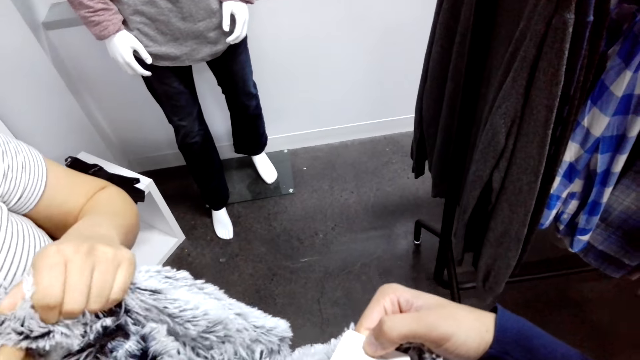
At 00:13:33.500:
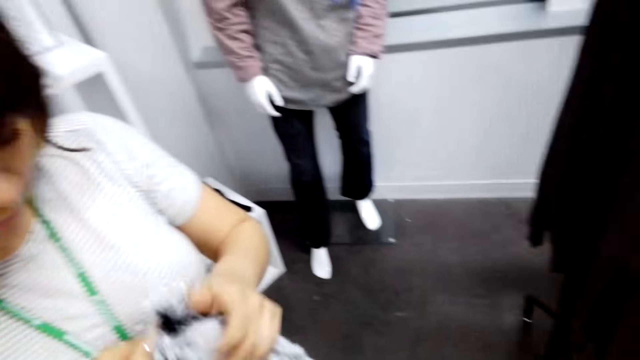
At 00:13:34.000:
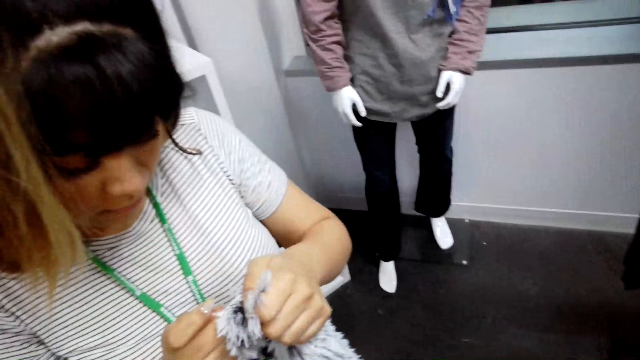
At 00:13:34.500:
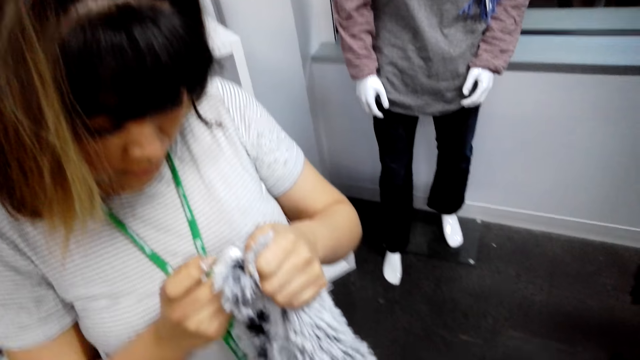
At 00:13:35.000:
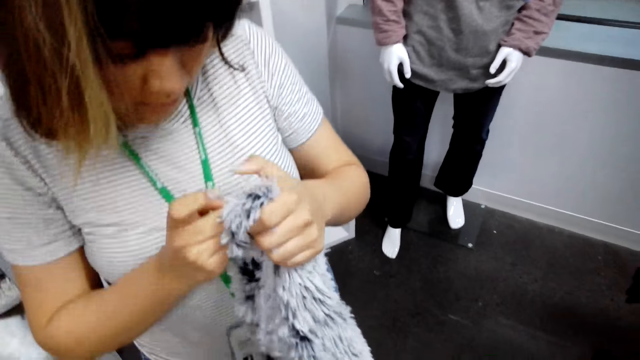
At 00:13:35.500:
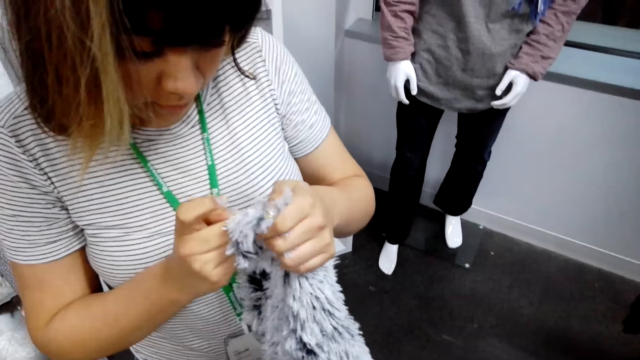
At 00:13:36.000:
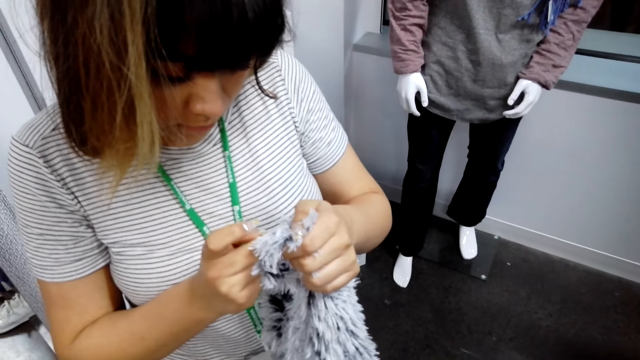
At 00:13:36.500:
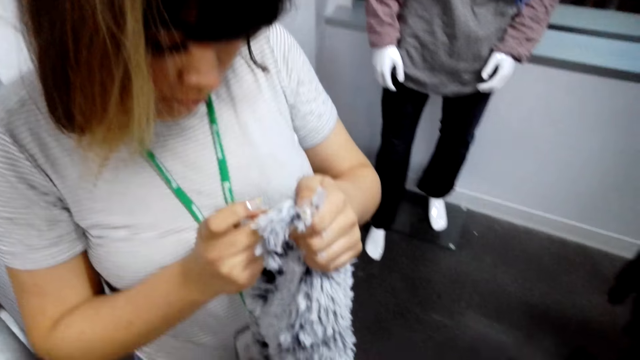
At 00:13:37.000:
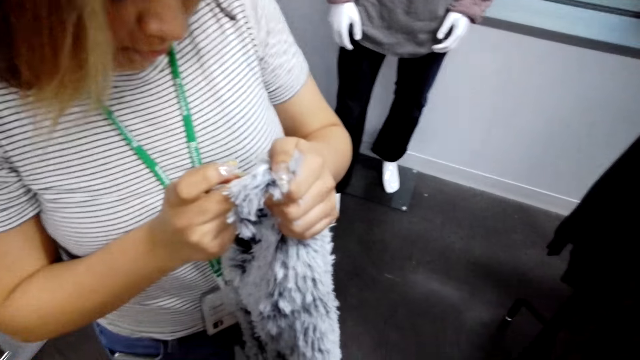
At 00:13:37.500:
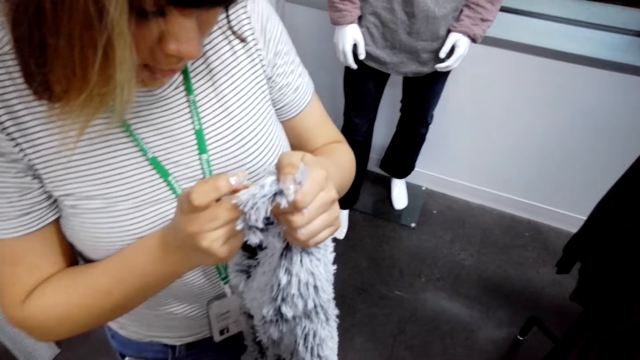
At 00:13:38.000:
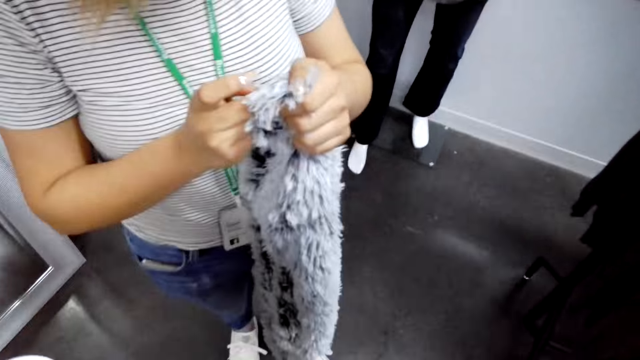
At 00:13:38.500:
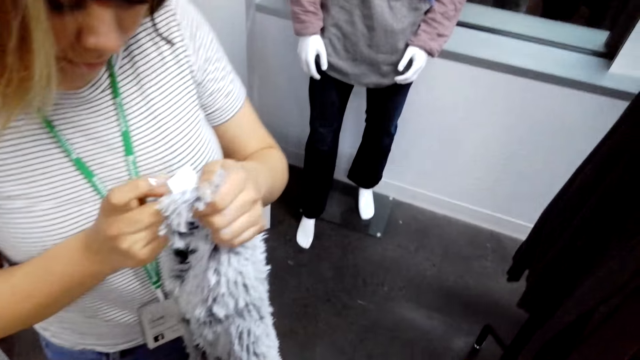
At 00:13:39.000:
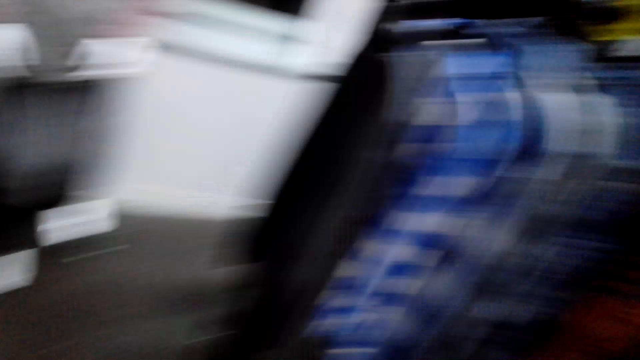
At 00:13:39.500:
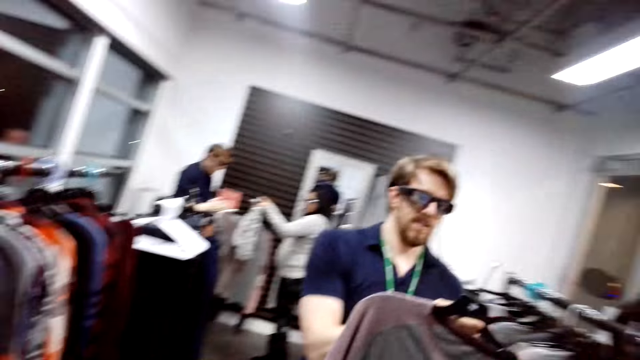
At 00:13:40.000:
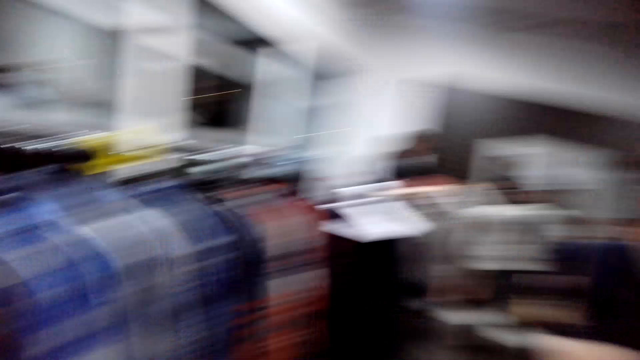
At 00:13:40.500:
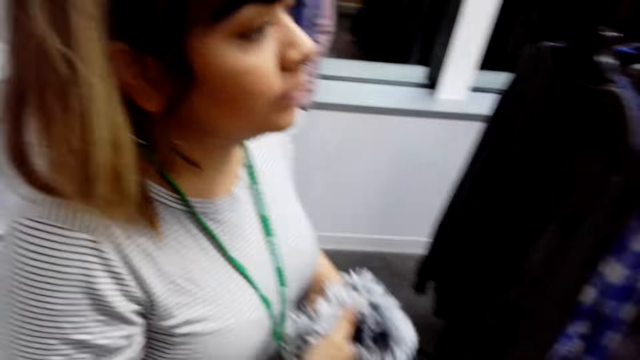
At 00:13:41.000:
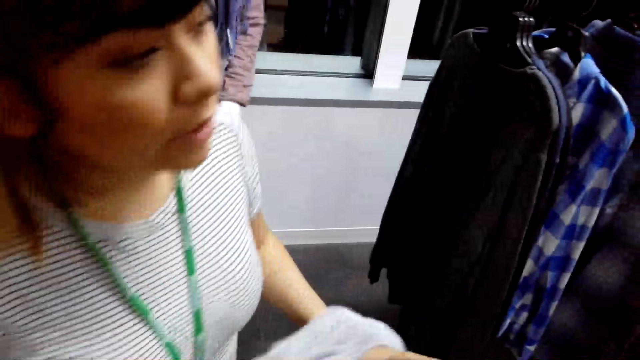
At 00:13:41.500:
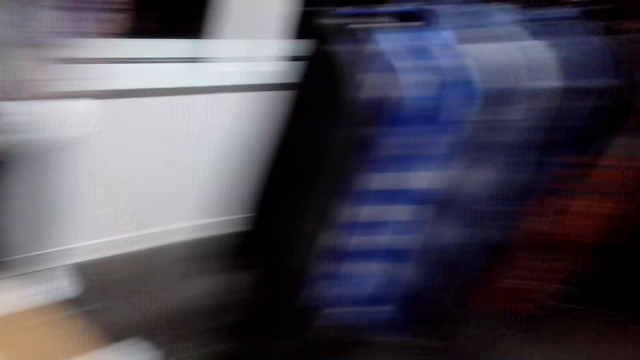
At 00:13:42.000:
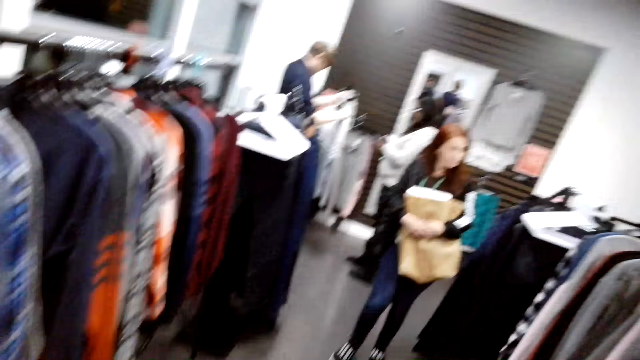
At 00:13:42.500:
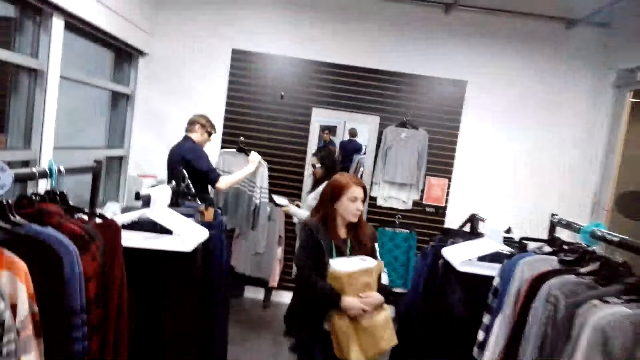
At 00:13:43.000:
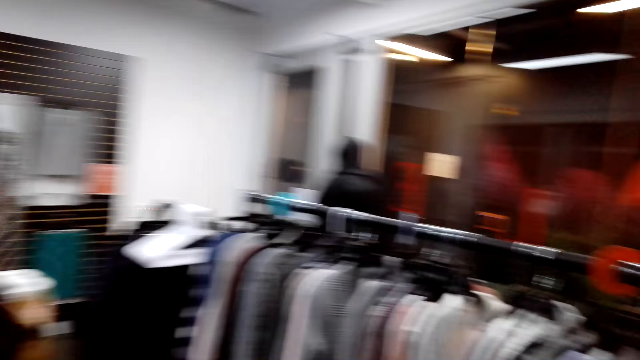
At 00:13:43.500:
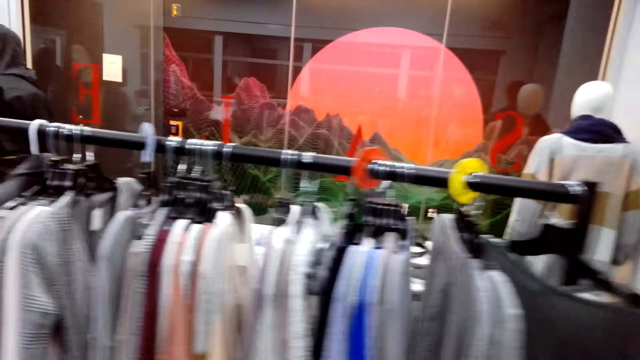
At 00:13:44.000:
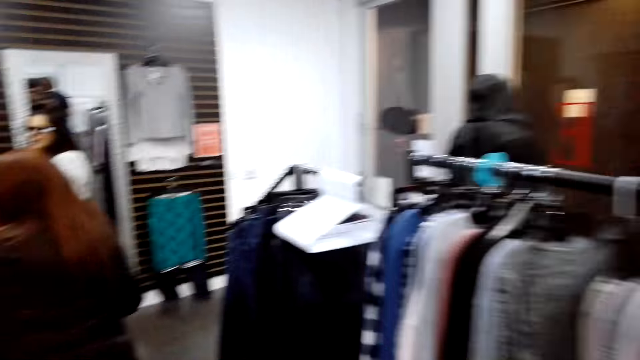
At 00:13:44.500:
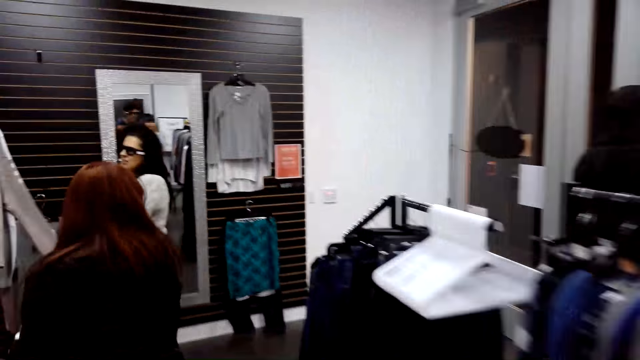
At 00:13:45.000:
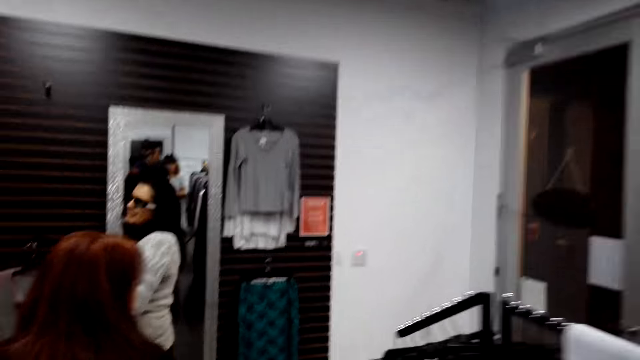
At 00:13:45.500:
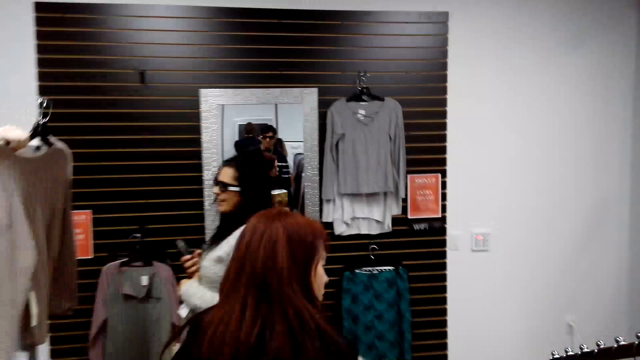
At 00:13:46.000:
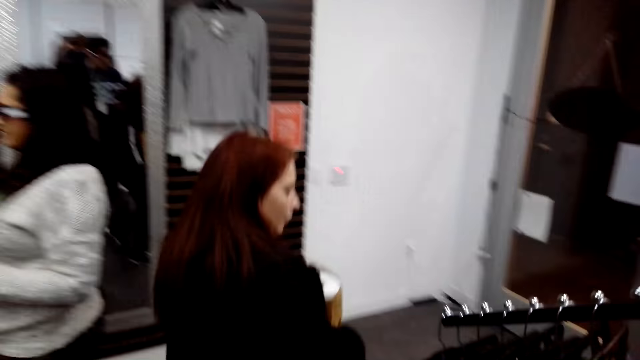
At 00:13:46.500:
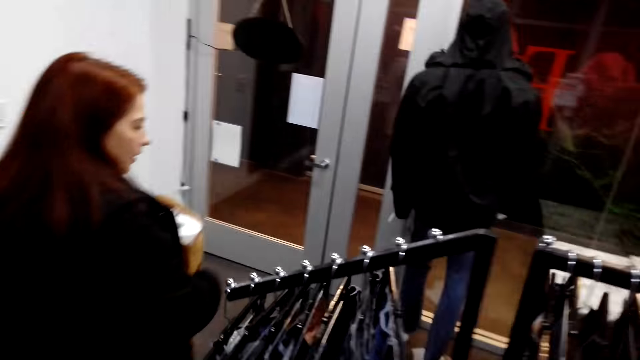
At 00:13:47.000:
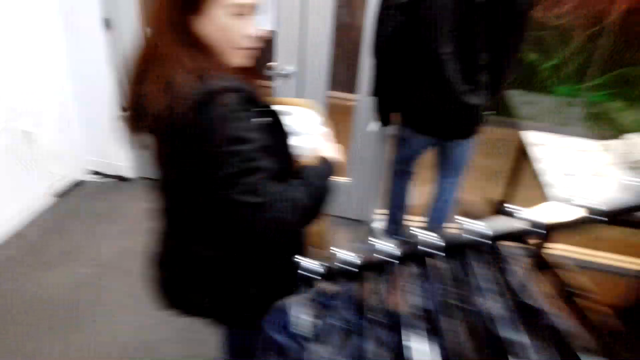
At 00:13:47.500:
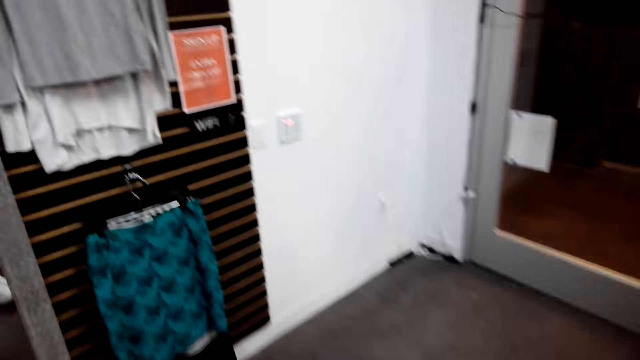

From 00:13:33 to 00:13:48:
The camera wearer stares at a lady. The lady stares at the tag. The camera wearer stares at the shop. They stare at the lady. They walk in the shop. Another lady walks in the shop. The camera wearer stares at the shirts. They walk in the shop.

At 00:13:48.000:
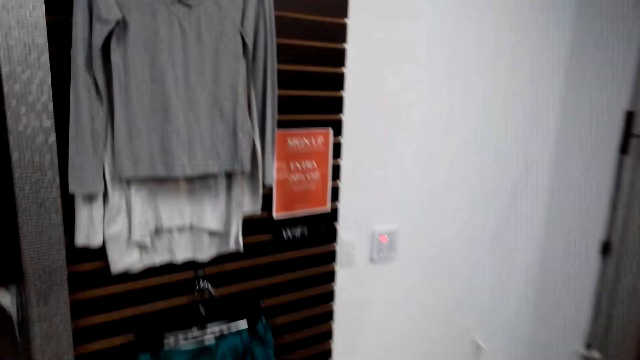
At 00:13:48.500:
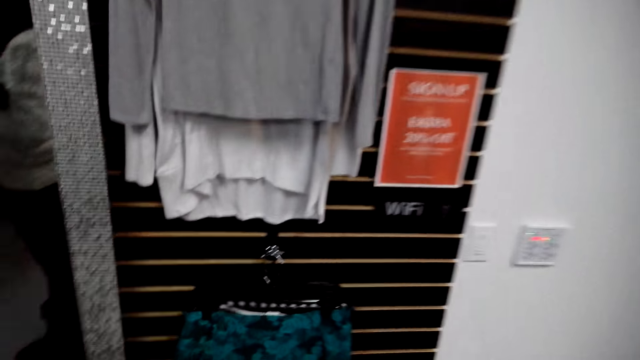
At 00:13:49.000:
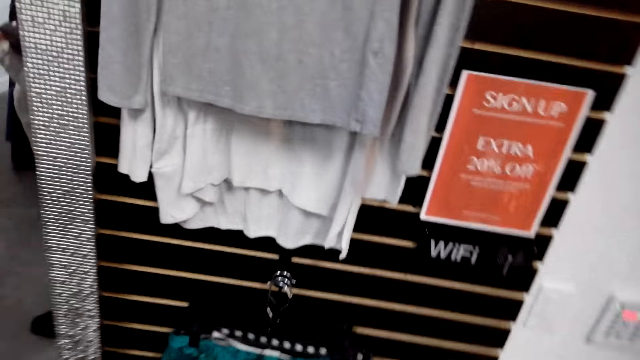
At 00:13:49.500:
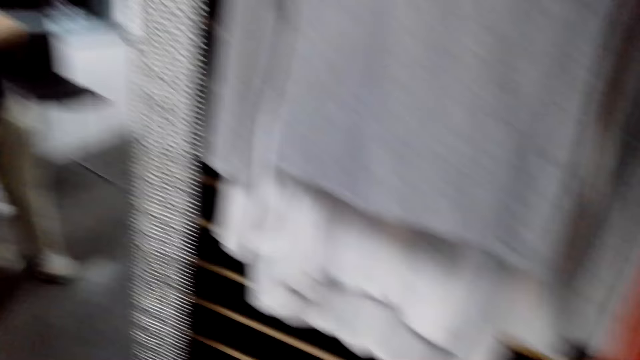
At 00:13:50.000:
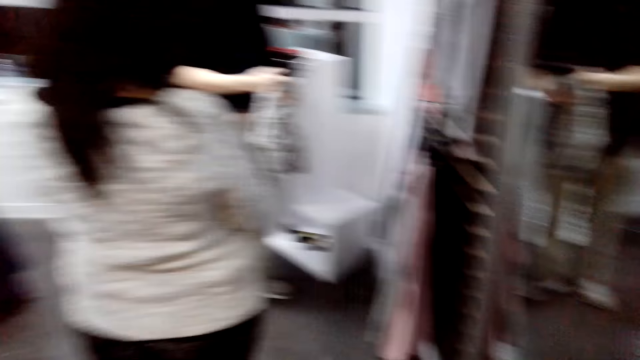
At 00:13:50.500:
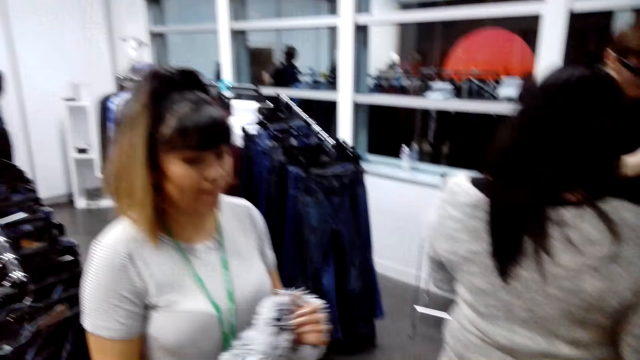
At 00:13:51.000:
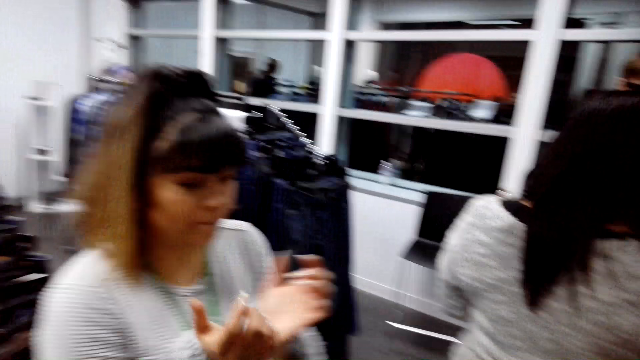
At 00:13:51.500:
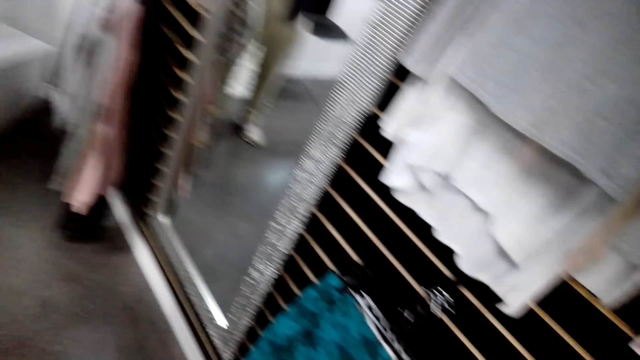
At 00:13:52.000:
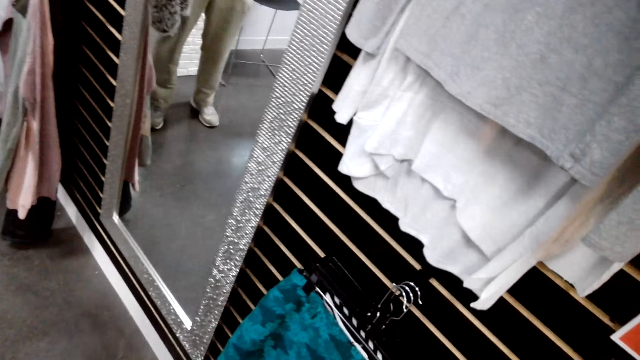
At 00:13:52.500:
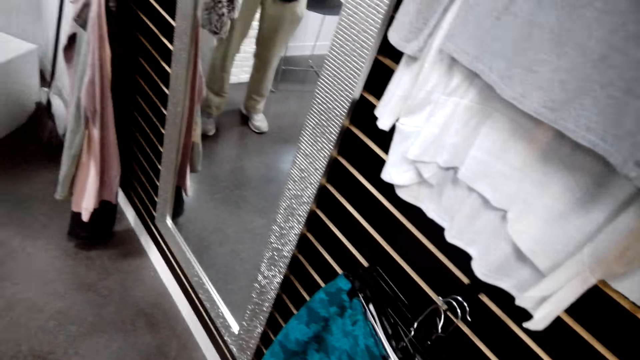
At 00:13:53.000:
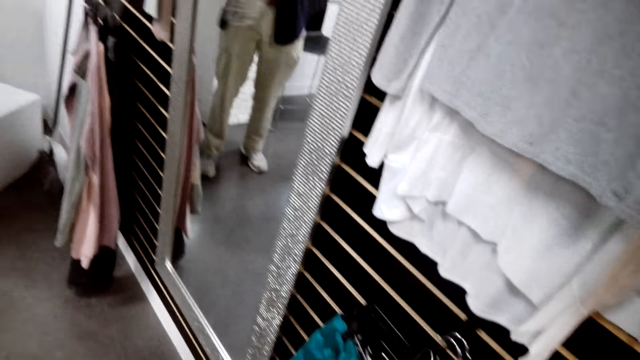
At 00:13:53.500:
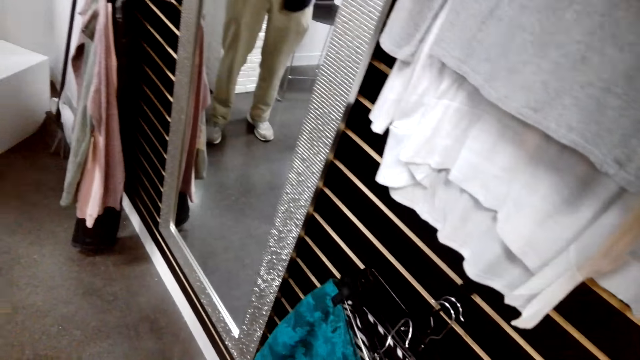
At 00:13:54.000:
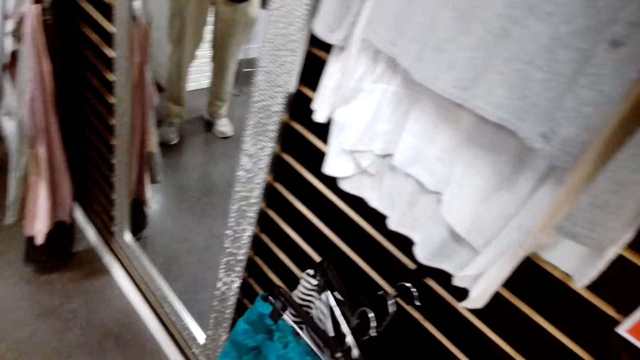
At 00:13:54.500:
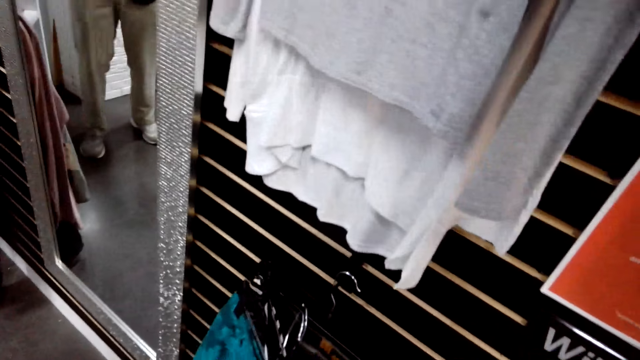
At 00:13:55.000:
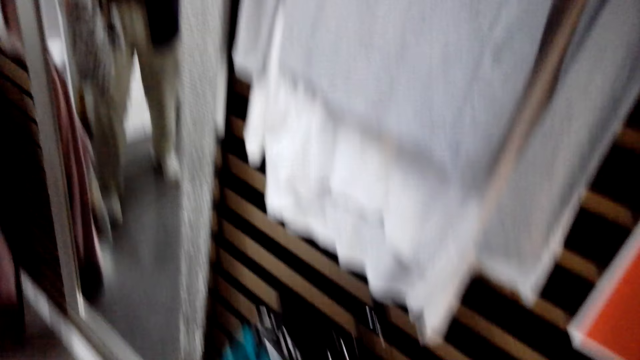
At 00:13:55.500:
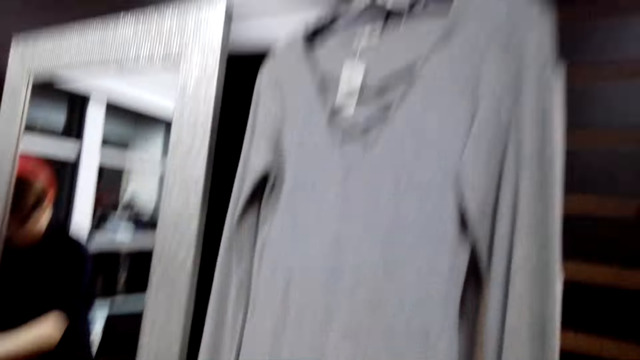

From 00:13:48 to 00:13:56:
The camera wearer looks at a lady. They look at the skirts on the wall. They stand beside the clothes. They touch the clothes on display.
